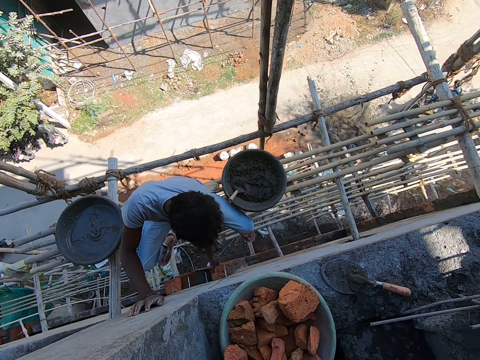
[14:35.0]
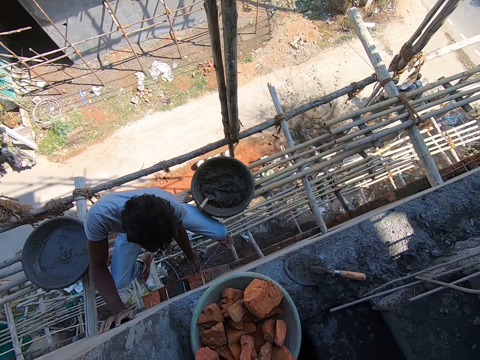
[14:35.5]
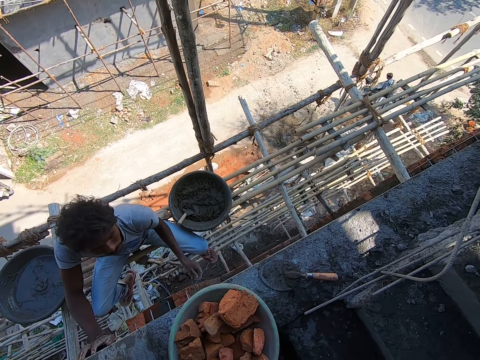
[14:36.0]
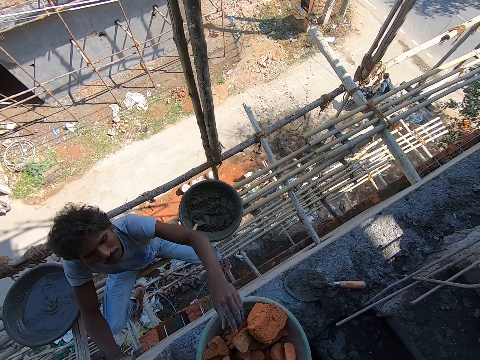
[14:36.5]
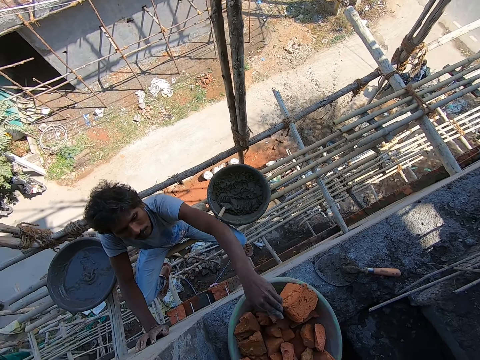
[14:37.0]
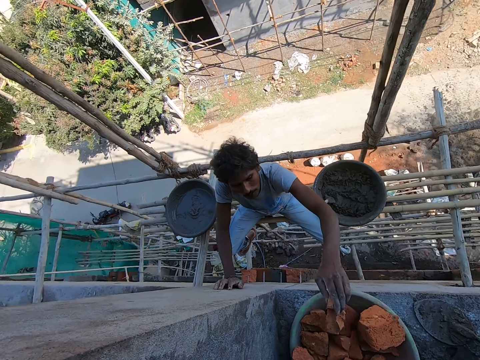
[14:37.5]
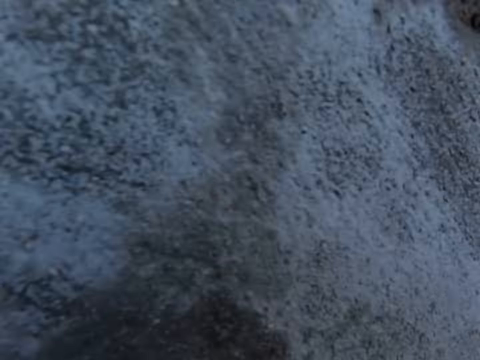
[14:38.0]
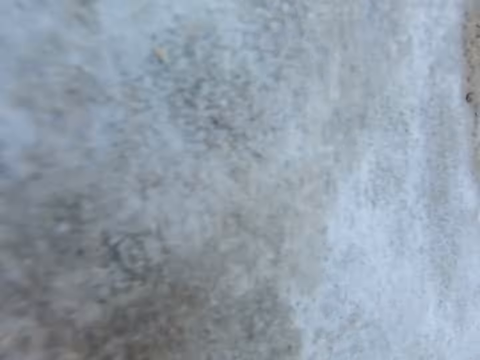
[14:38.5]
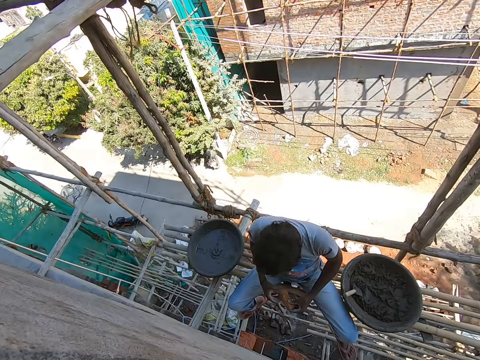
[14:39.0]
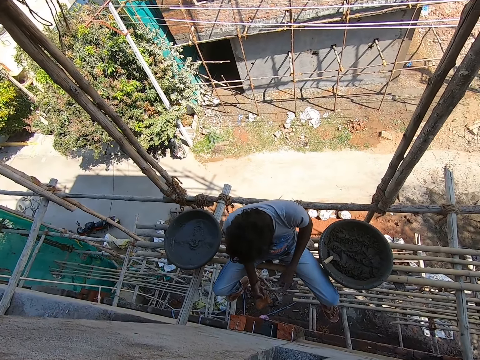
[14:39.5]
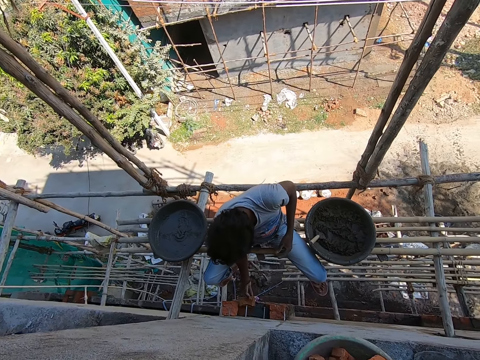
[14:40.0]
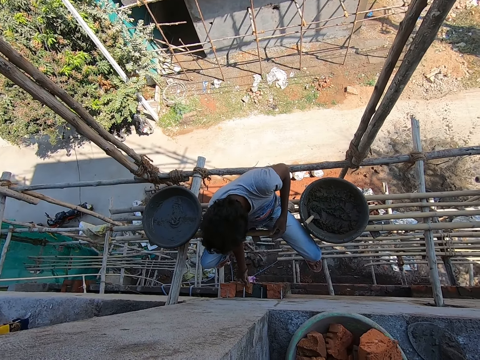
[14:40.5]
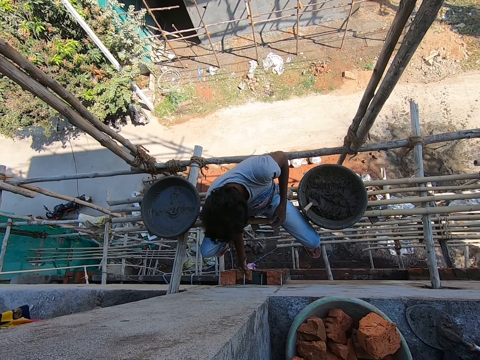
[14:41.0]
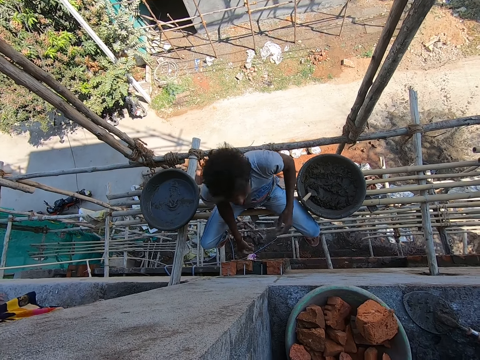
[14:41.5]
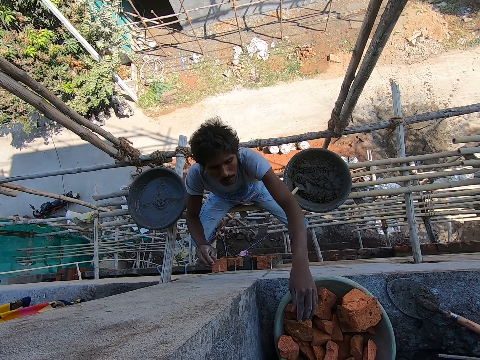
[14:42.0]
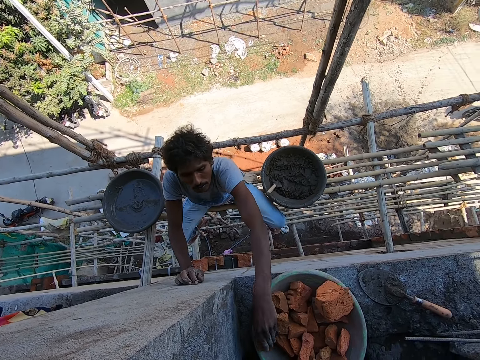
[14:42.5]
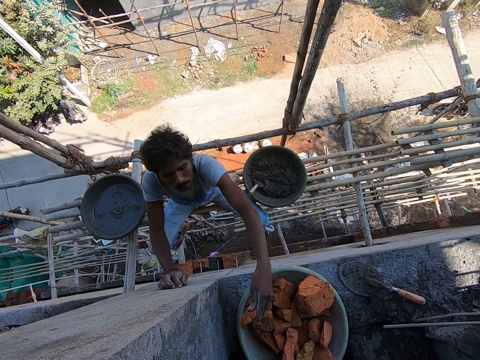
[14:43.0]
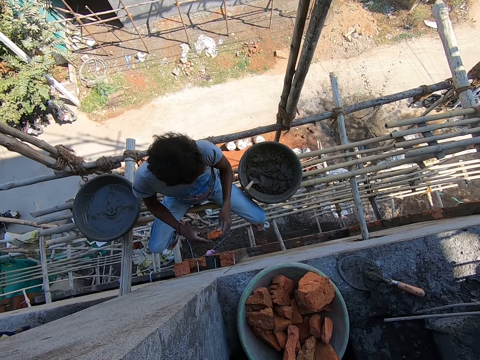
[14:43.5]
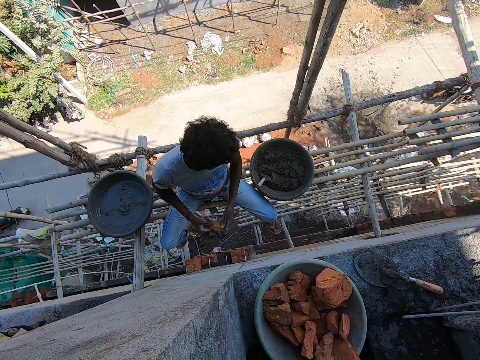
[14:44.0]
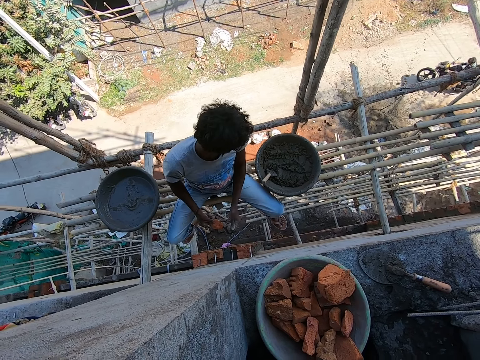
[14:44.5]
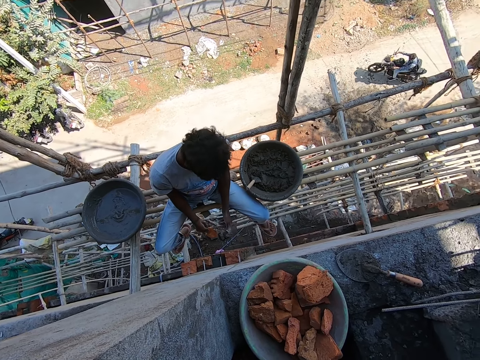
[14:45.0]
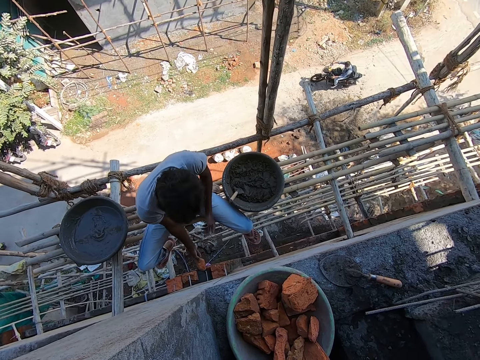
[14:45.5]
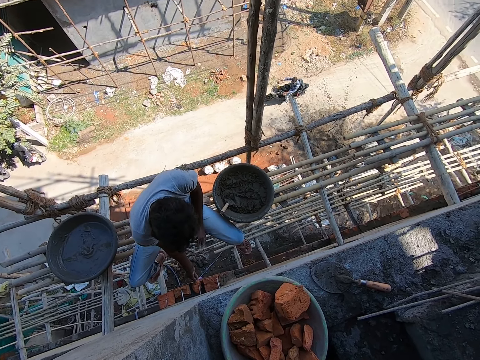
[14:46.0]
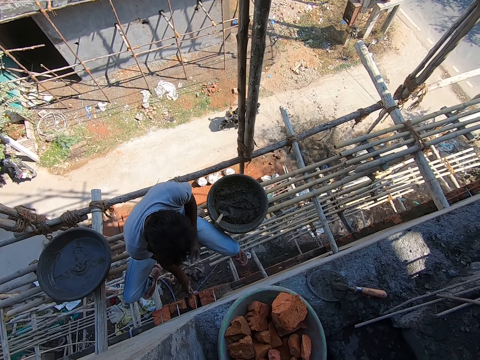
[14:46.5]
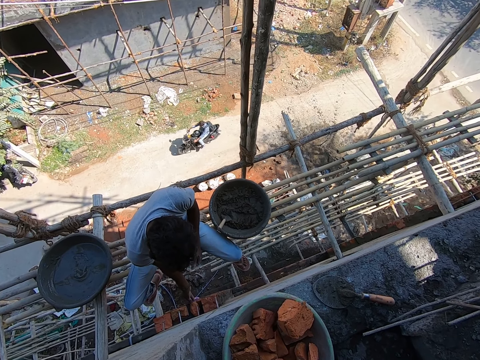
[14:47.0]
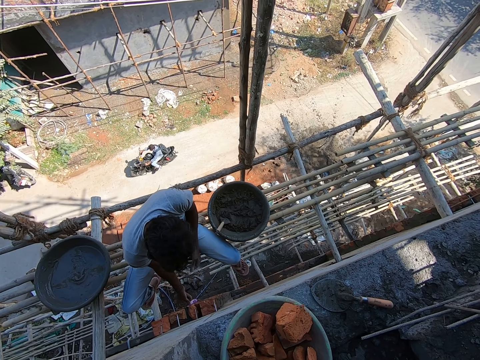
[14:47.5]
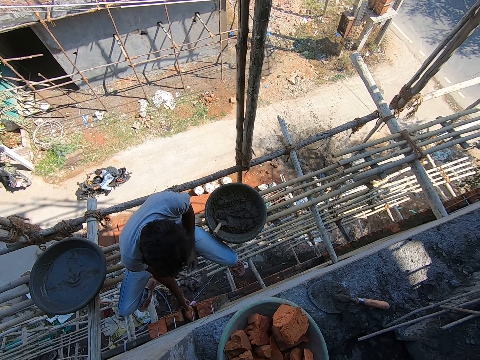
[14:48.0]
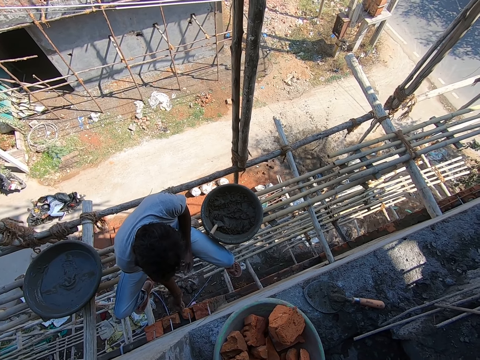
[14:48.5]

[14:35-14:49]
The man picks a brick from the bowl with his left hand. The man passes the brick to his right hand. The man places the brick on the wall with his right hand. The man drops the stone. The man places his right hand on the wall. The man picks a brick from the bowl with his left hand. The man passes the brick to his right hand. The man places the brick on the wall with his right hand. Another man rides a motorbike.

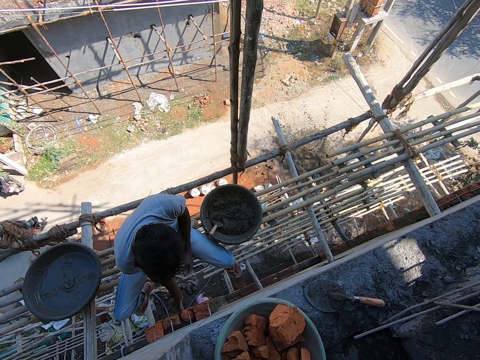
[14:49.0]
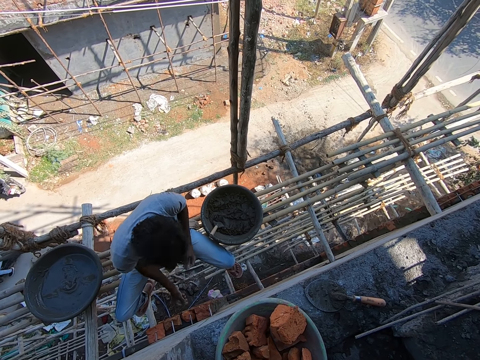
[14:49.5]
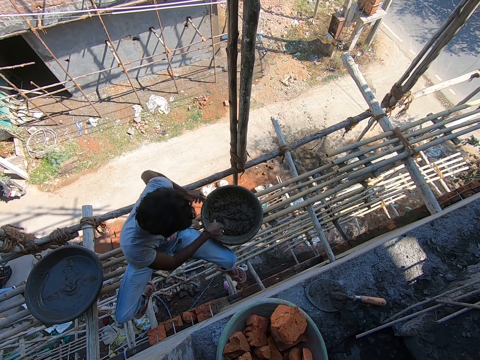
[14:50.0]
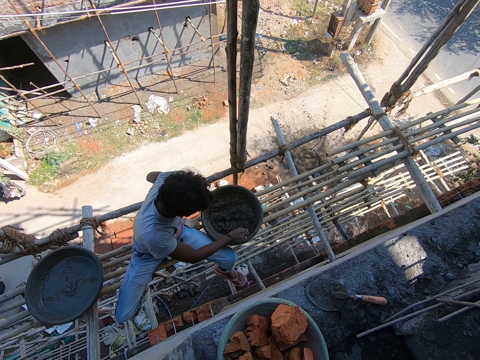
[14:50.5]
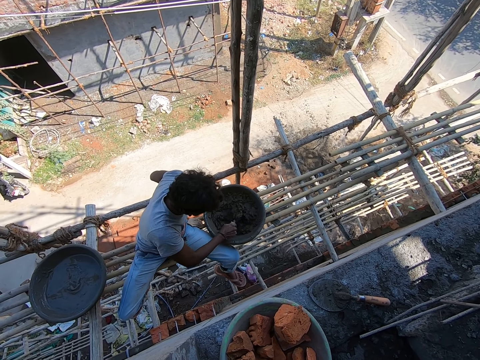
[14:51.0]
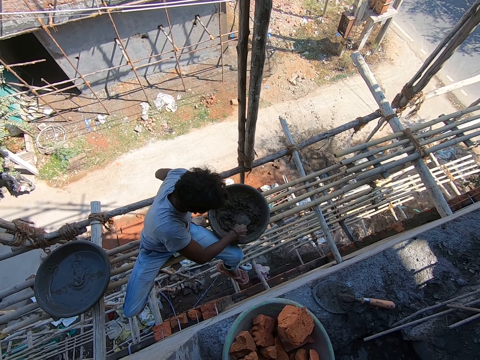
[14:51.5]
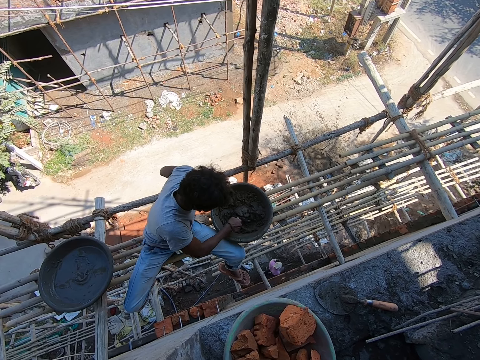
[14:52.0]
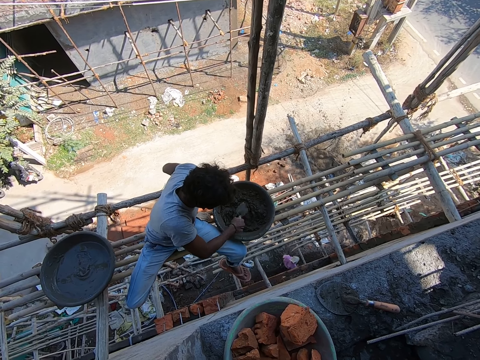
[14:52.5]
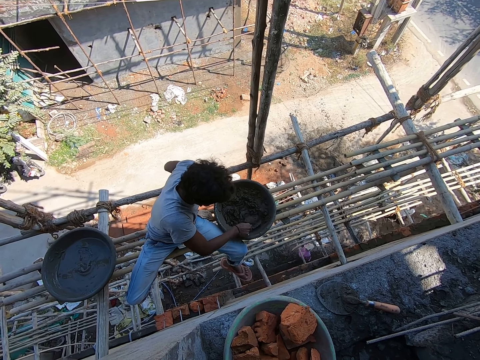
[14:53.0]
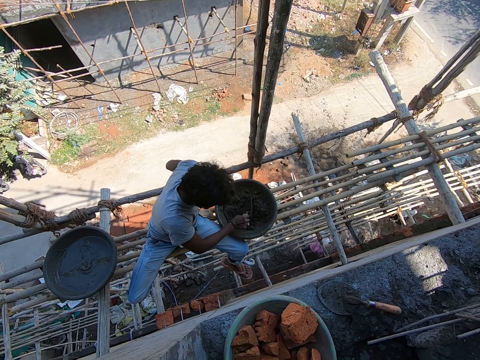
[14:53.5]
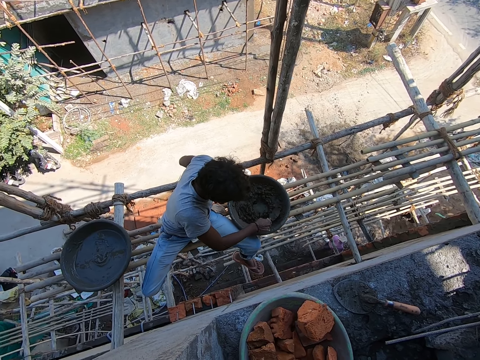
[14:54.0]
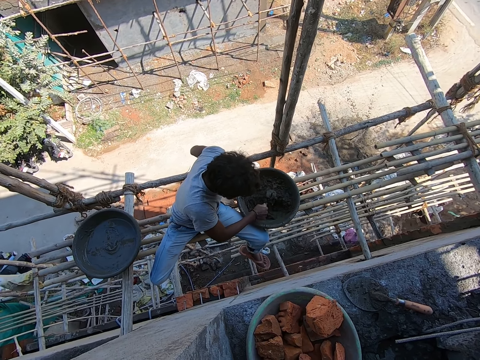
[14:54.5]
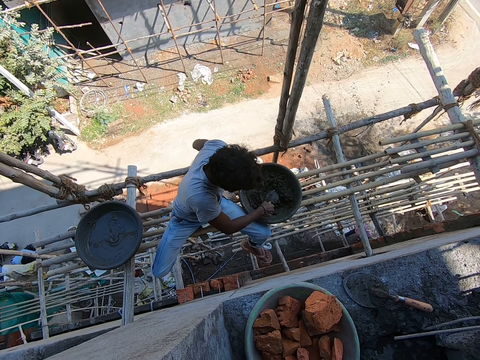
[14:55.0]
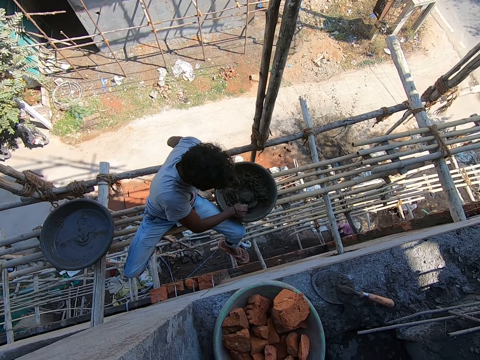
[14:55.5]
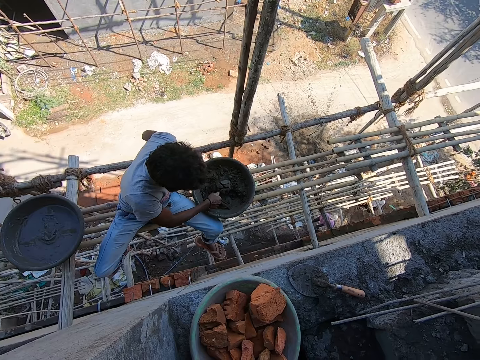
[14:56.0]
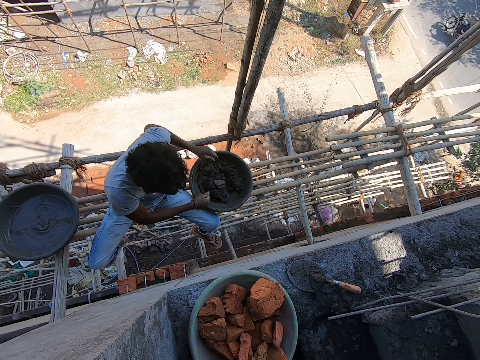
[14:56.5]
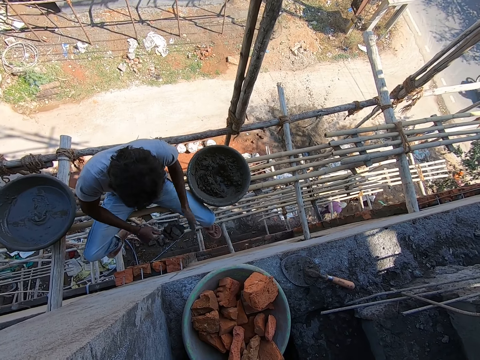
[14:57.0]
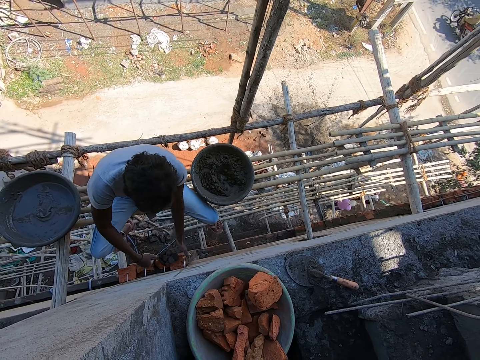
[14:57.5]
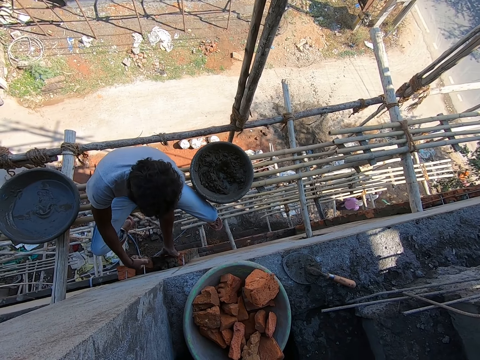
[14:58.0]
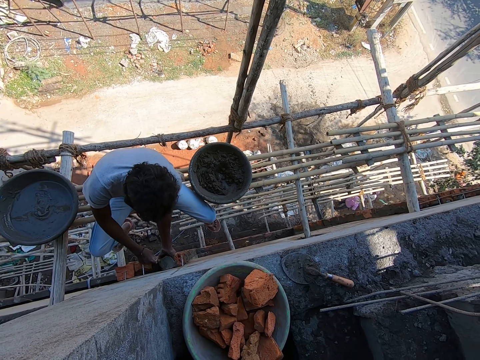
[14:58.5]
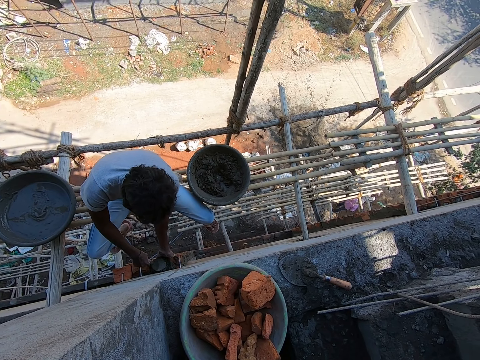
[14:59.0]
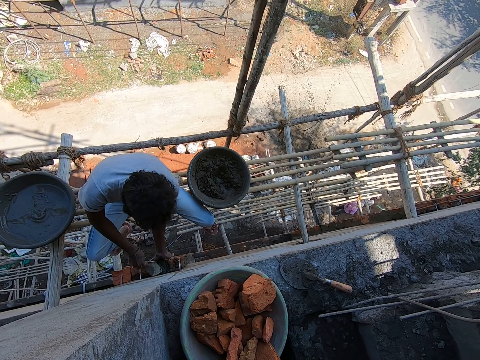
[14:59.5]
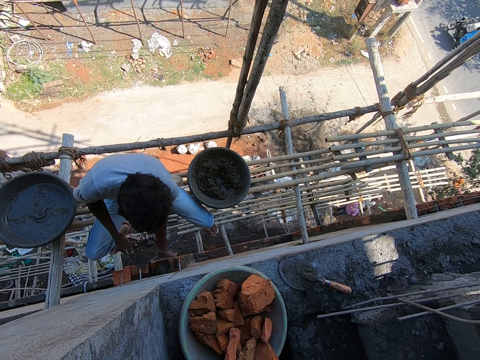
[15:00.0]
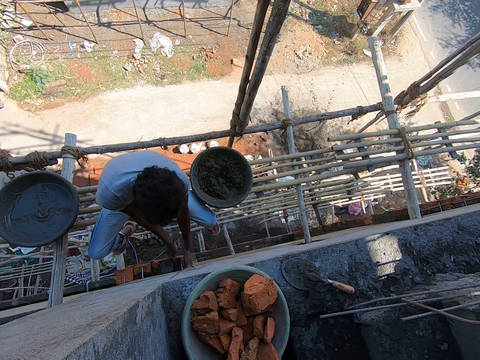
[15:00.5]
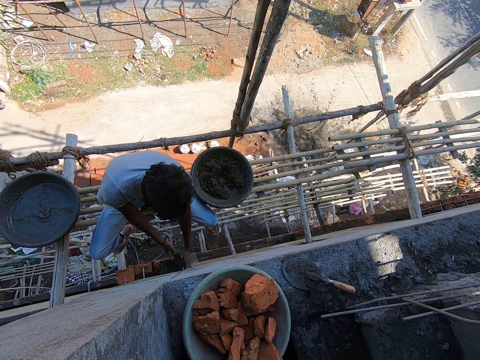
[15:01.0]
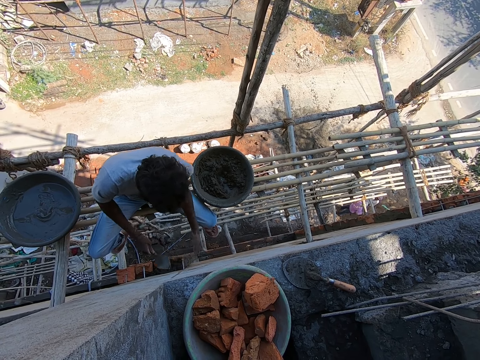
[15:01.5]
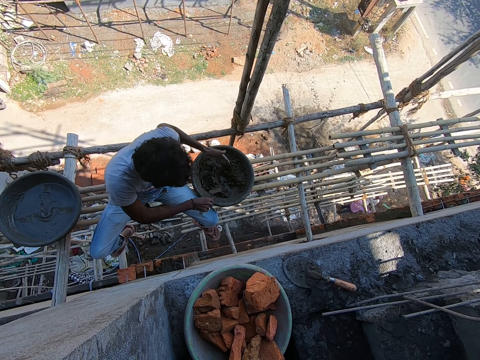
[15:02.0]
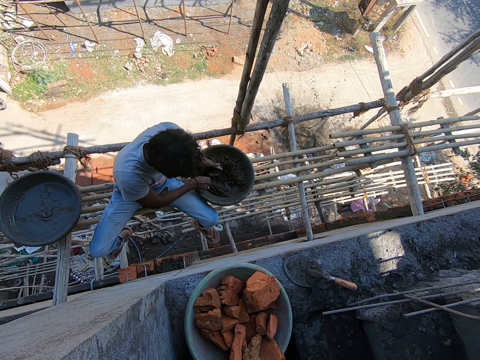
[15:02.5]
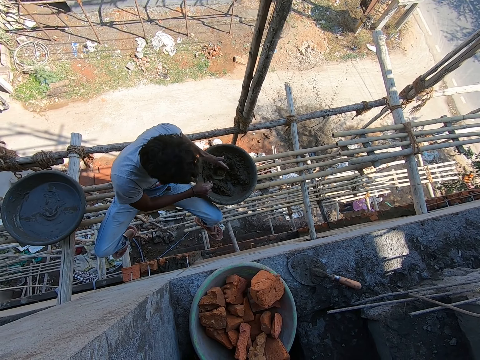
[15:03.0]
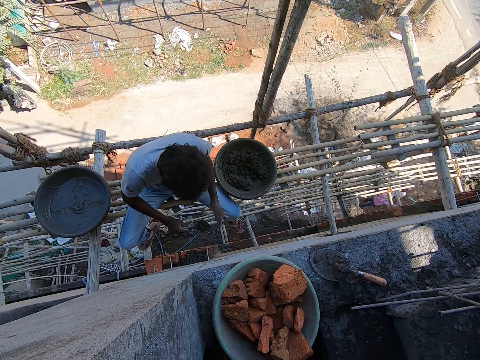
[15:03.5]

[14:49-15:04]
The man holds the head pan with his left hand. The man mixes the mortar with the brick trowel with his right hand. The man takes the mortar from the head pan with the brick trowel in his right hand. The man places his left hand on the brick on the wall. The man pours the mortar on the brick with the brick trowel in his right hand. The man smoothens the mortar on the brick with his right hand. The man takes the mortar from the head pan with his right hand.
